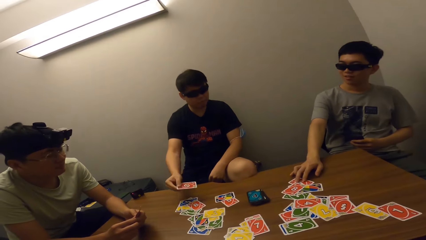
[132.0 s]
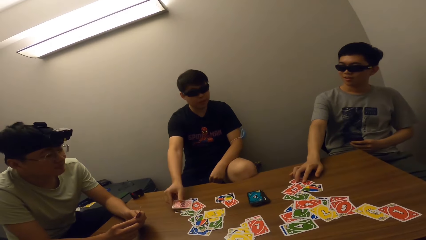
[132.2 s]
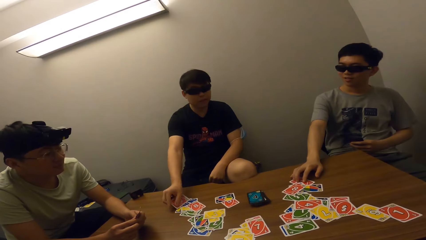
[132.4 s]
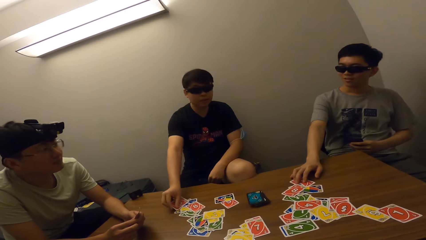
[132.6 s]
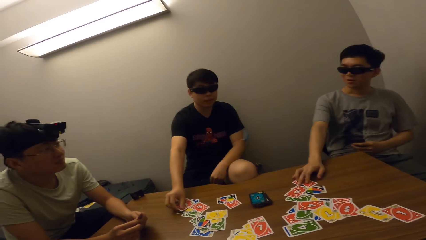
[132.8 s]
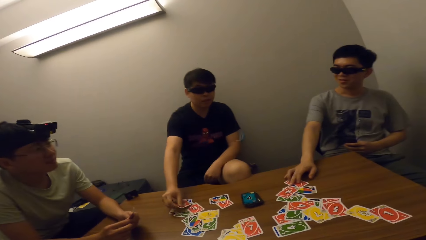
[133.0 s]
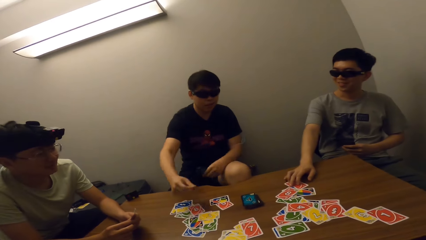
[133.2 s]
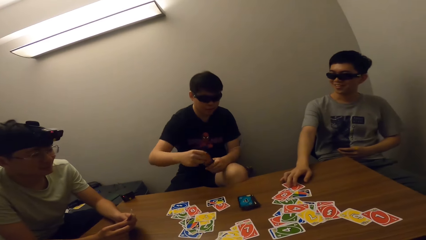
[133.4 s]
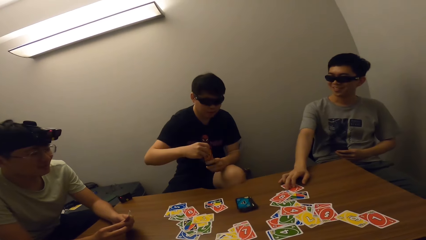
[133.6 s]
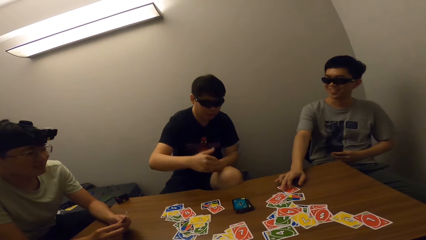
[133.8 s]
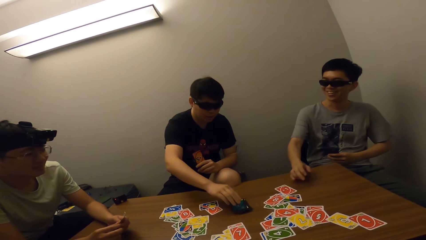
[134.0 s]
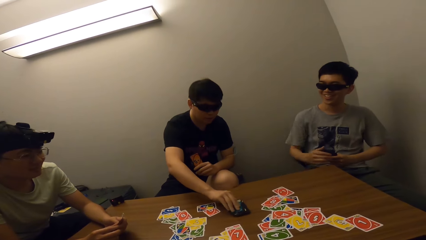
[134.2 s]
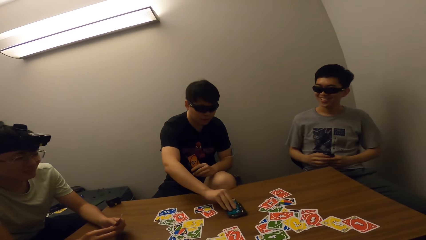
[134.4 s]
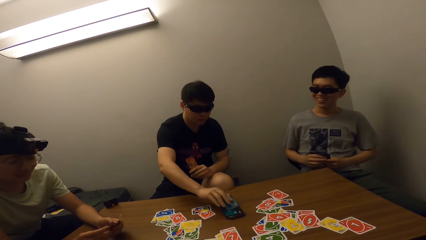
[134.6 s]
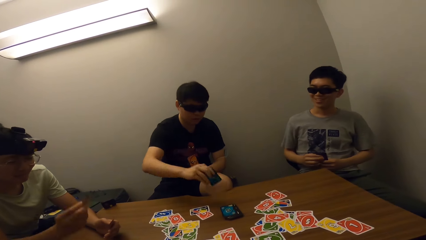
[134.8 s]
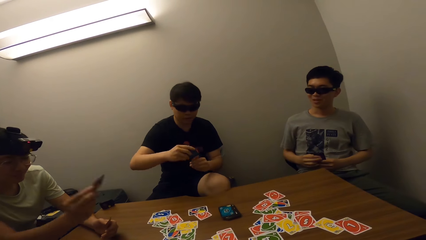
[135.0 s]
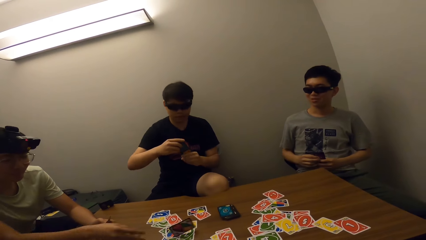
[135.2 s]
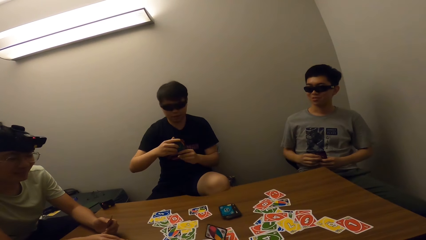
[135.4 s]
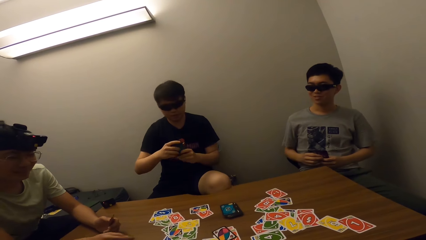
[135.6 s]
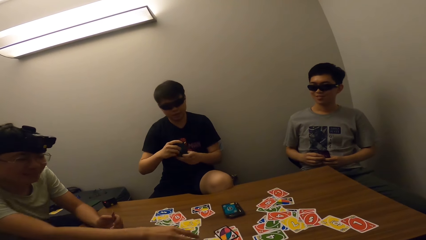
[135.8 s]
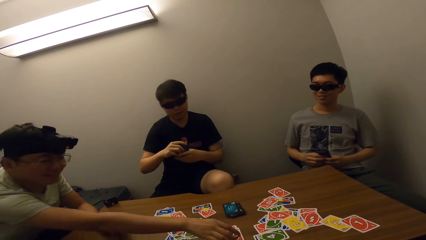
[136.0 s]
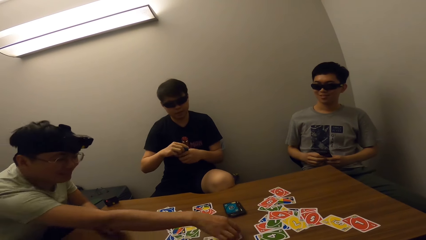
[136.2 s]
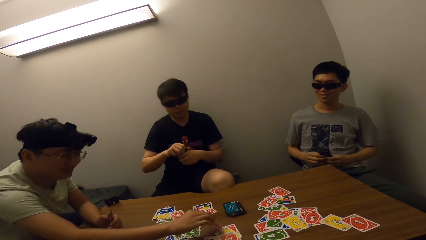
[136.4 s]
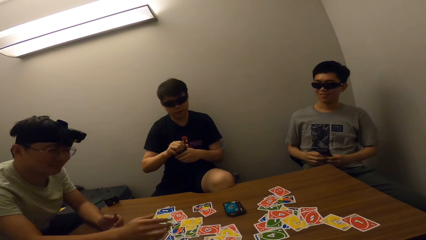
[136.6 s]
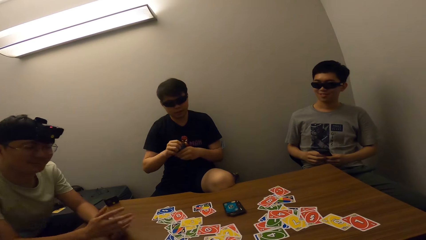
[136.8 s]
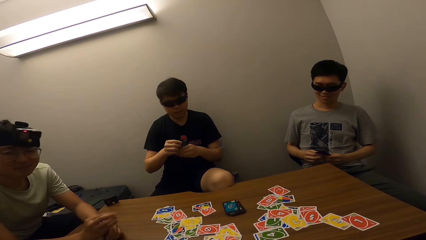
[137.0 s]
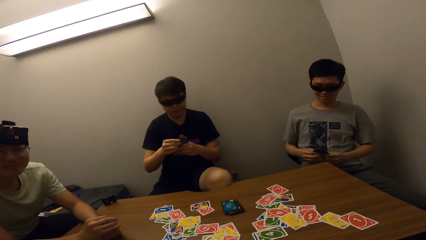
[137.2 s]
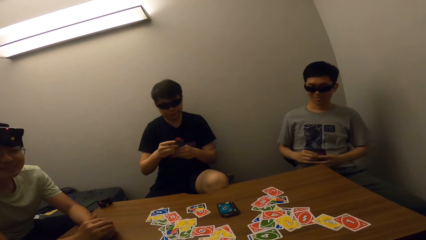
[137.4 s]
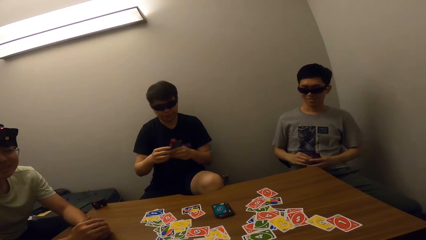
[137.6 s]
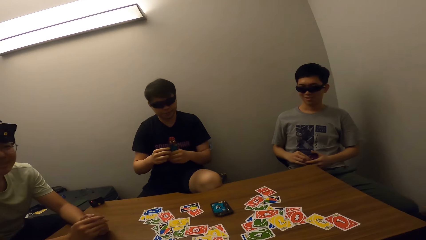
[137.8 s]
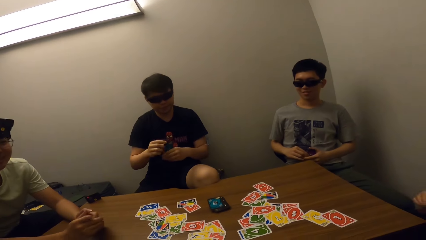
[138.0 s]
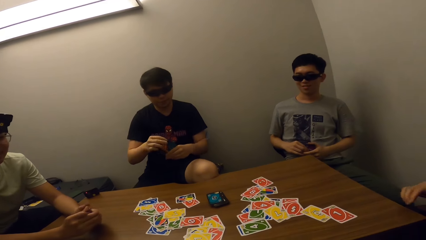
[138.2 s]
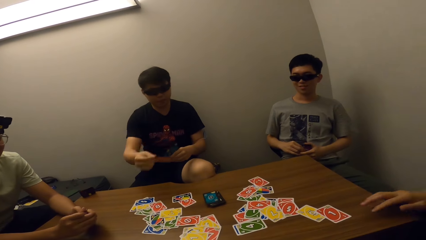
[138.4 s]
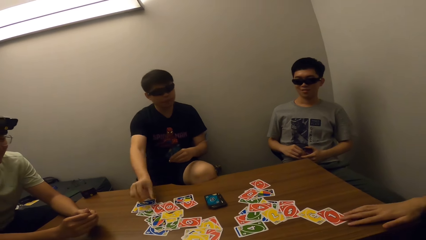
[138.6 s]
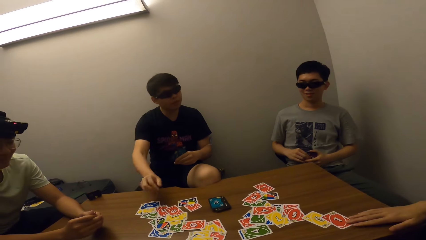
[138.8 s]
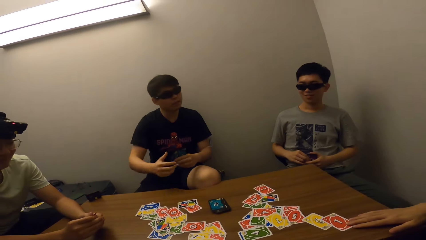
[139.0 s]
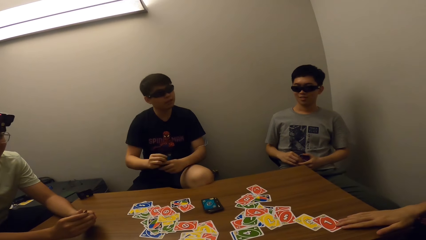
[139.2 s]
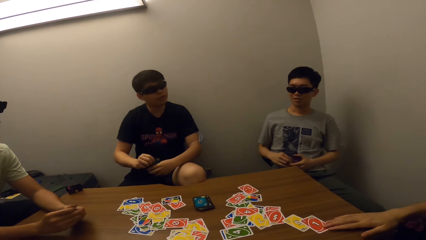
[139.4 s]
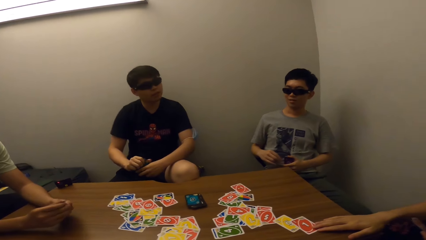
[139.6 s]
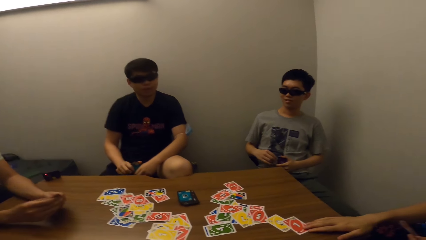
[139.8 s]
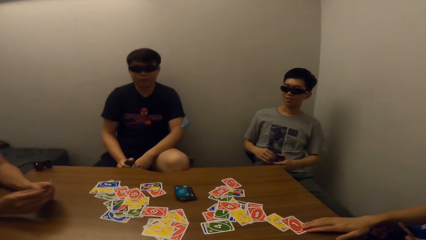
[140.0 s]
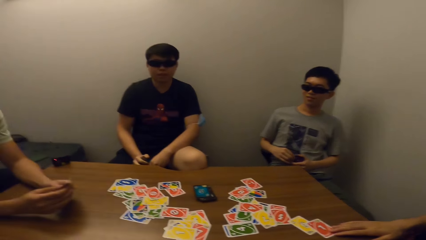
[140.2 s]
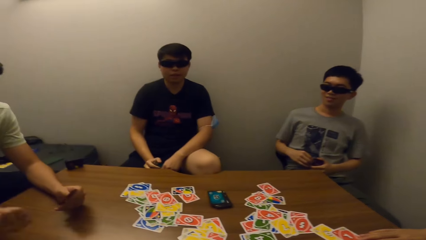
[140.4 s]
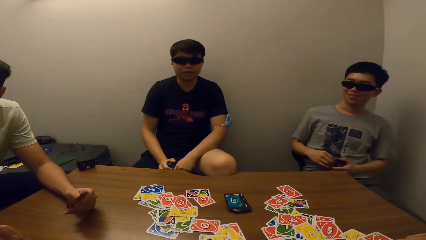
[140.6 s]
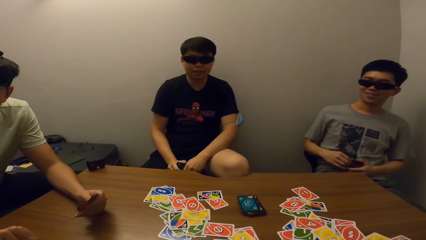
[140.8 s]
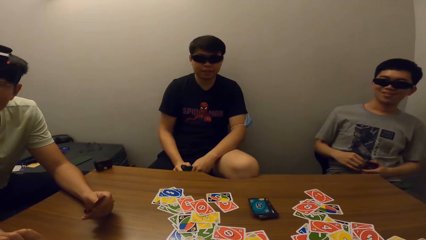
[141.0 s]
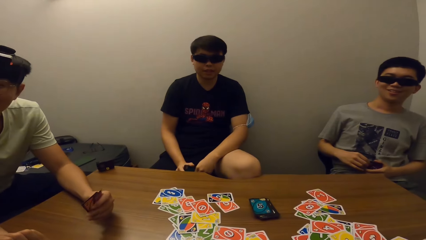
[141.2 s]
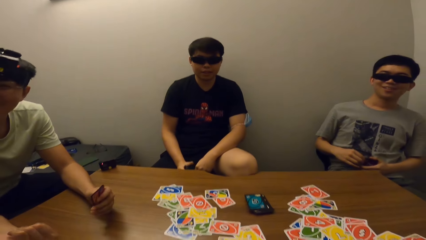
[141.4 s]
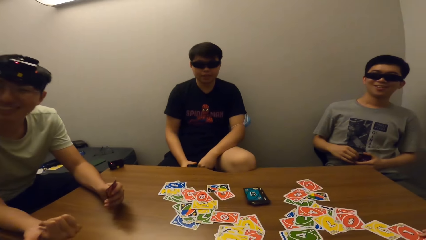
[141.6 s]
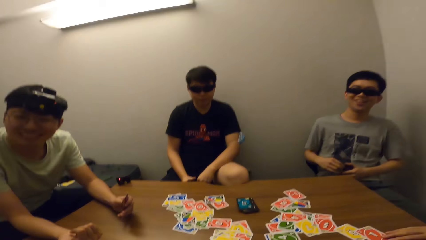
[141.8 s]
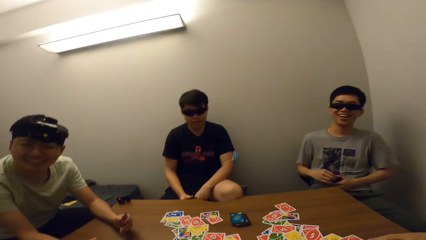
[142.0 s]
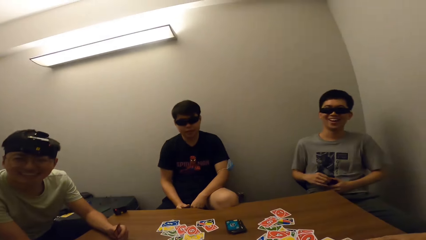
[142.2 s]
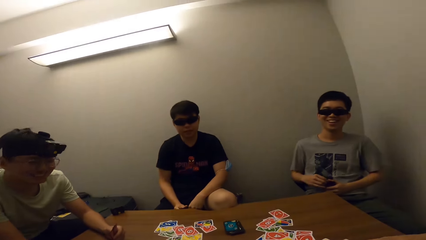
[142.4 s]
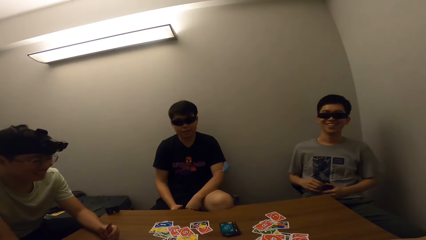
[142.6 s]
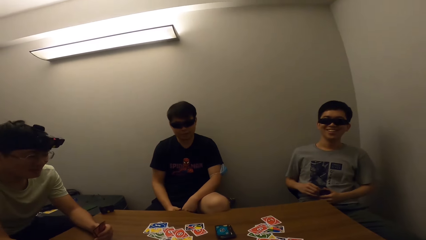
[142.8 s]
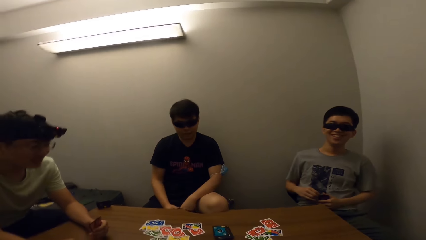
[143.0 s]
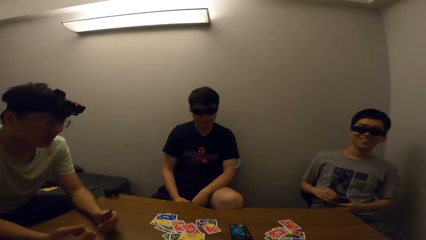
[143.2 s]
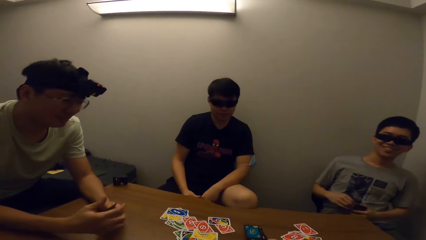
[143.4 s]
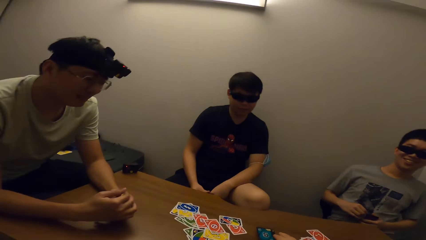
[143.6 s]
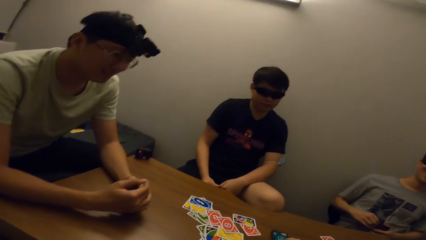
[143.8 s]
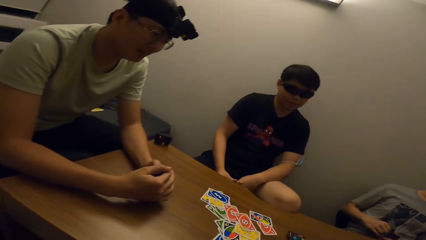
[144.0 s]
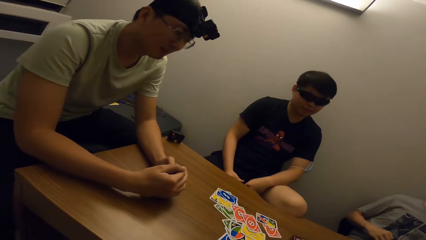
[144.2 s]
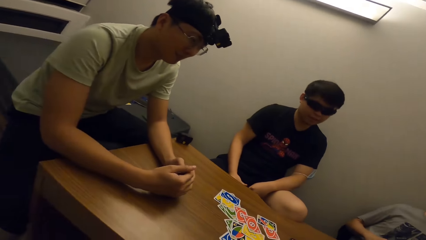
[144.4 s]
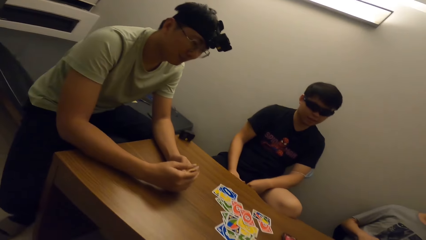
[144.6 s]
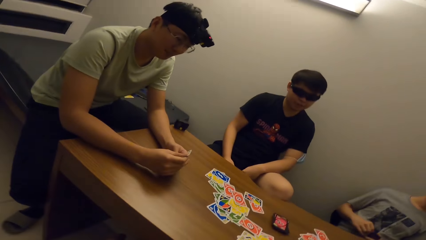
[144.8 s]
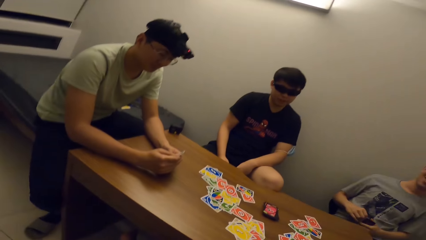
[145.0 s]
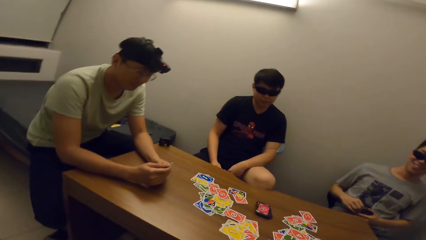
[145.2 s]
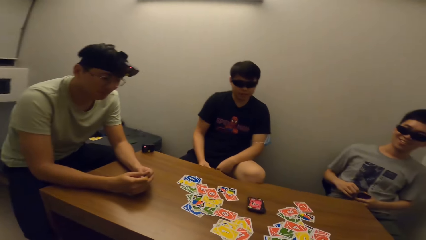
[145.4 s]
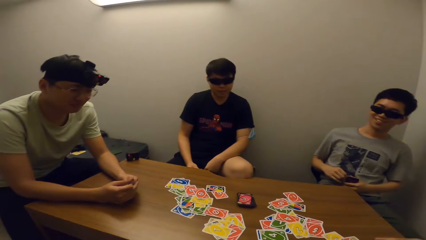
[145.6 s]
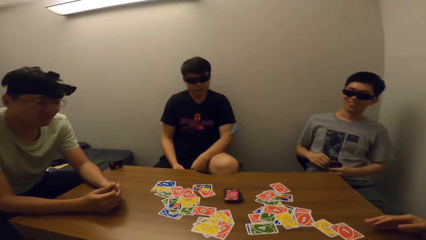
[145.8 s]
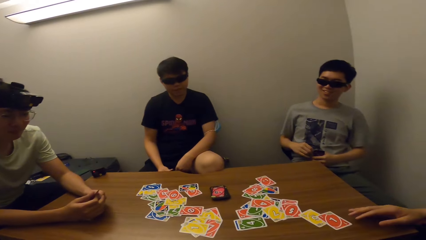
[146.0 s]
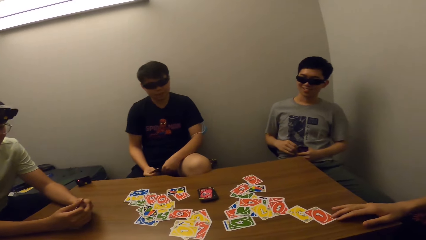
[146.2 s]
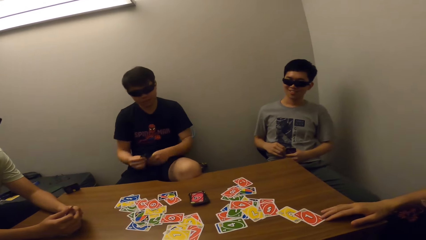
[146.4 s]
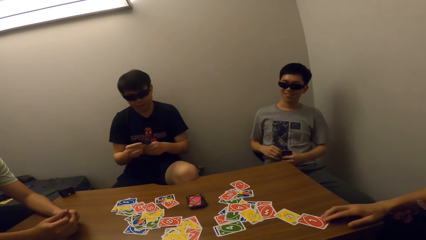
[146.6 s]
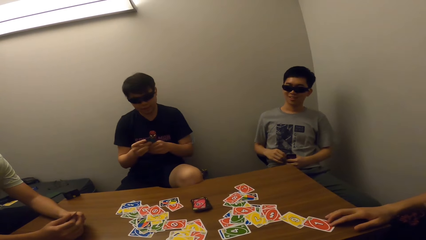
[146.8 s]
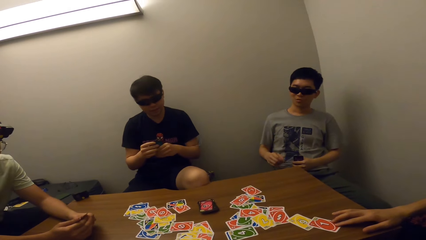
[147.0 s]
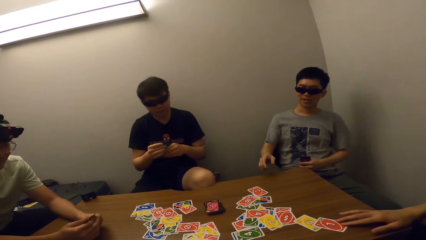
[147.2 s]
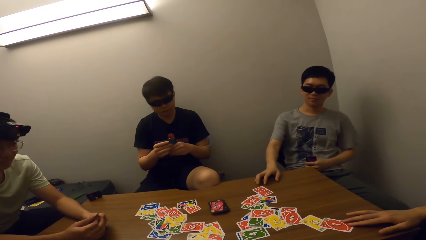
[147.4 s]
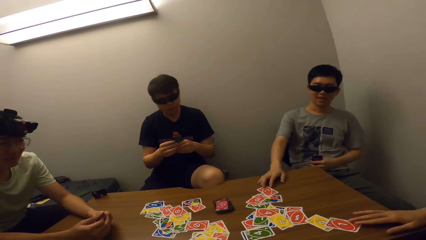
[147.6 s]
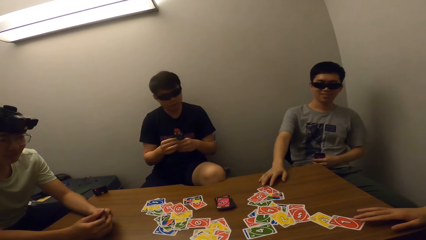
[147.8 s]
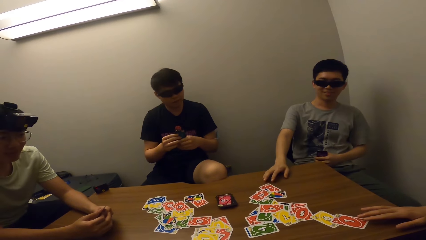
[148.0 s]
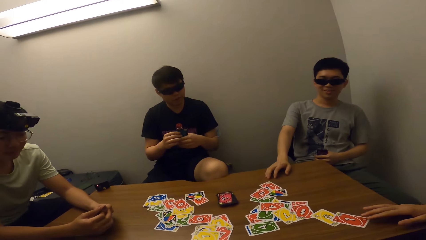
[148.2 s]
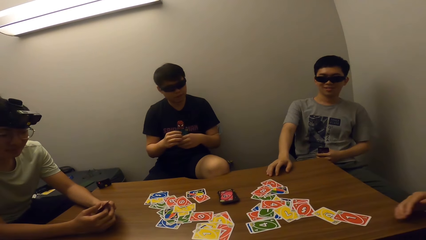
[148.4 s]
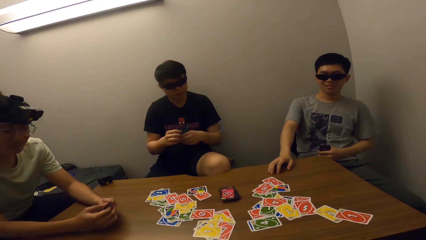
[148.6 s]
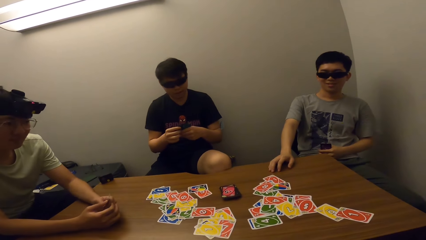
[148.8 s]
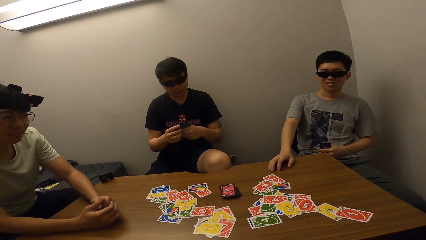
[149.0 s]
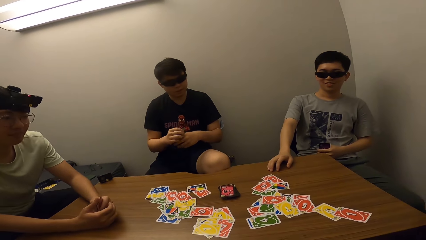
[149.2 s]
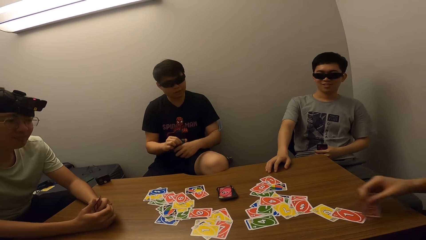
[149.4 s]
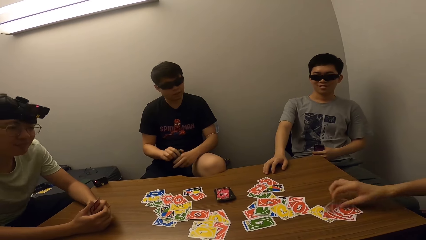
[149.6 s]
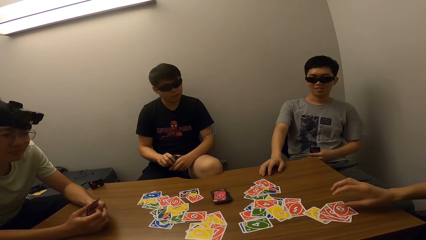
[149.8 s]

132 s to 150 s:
A man places a card on the table. The man carries the card back and takes a card. Another man picks a card from the deck. The second man throws a card on the table. The second man flips a card. The first man plays a card. A third man puts his hand on the table and touches a card. The second man talks to a fourth man. A boy laughs. The third man touches the card on the table. The boy adjusts the card on the table. The first man talks.
